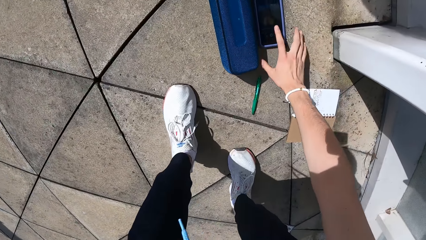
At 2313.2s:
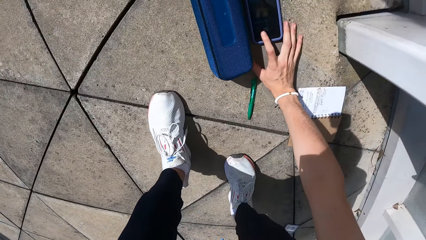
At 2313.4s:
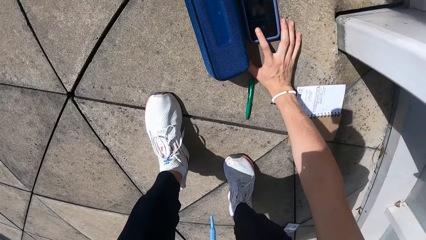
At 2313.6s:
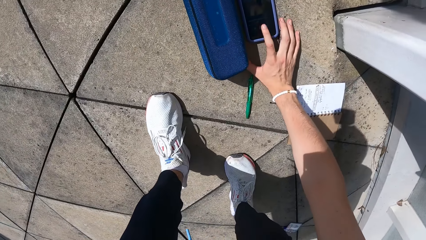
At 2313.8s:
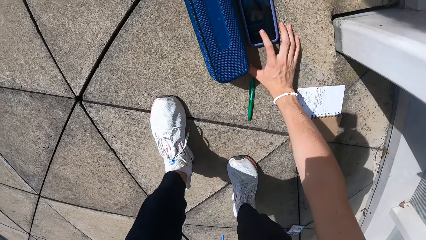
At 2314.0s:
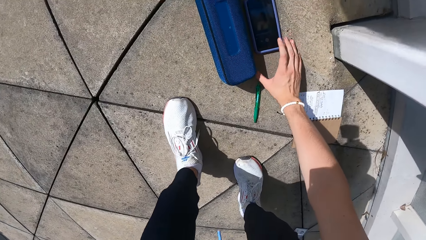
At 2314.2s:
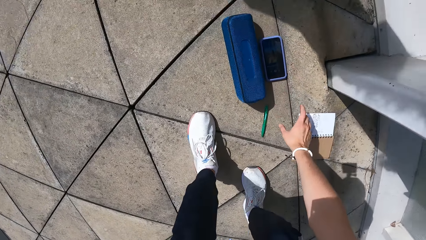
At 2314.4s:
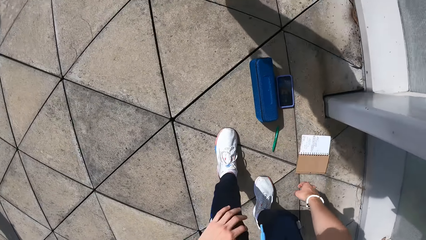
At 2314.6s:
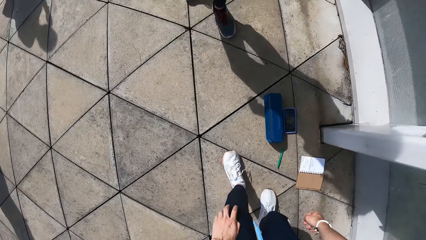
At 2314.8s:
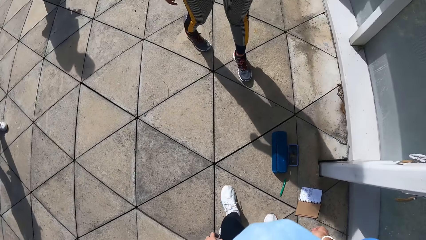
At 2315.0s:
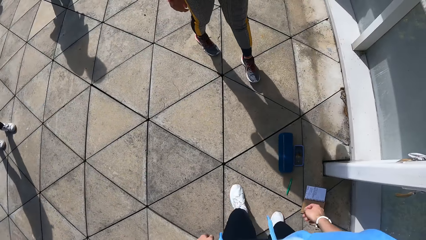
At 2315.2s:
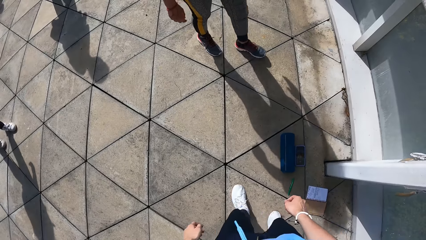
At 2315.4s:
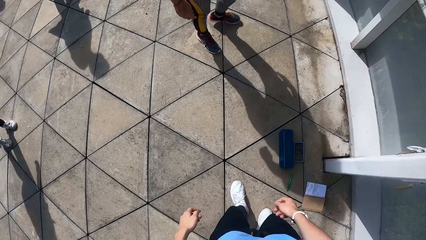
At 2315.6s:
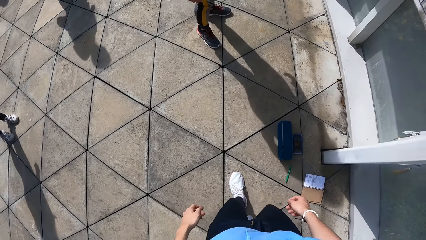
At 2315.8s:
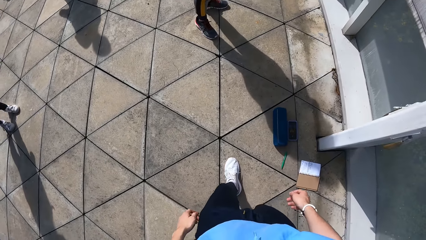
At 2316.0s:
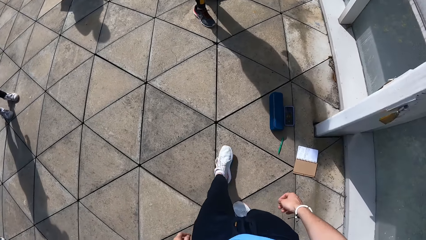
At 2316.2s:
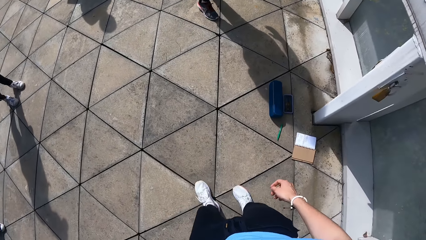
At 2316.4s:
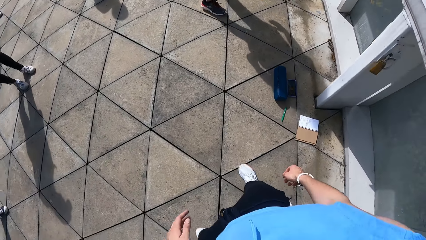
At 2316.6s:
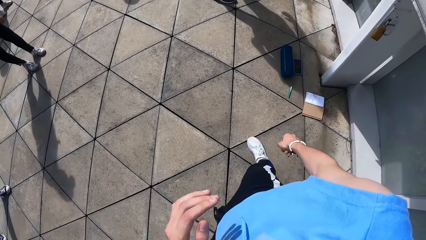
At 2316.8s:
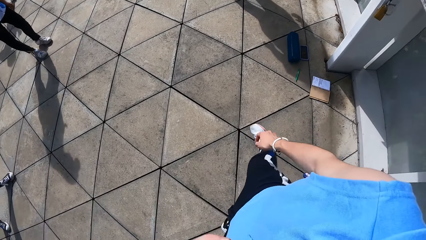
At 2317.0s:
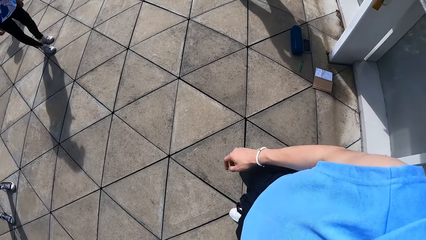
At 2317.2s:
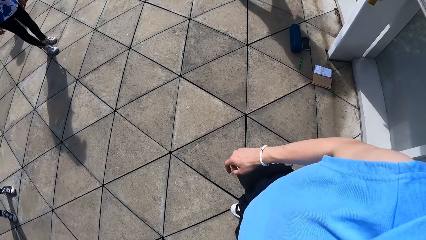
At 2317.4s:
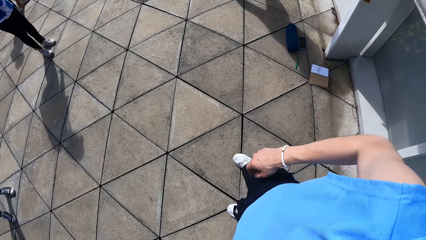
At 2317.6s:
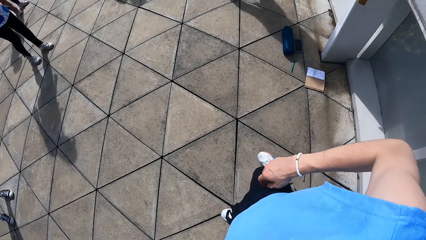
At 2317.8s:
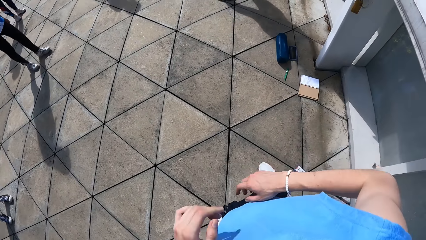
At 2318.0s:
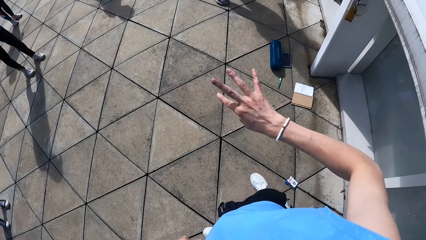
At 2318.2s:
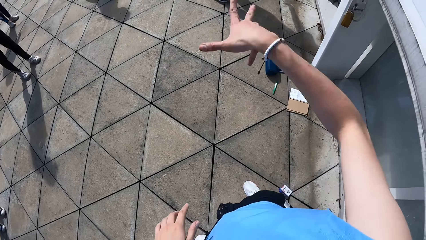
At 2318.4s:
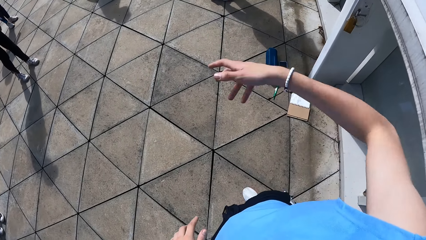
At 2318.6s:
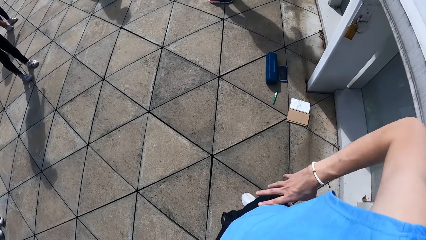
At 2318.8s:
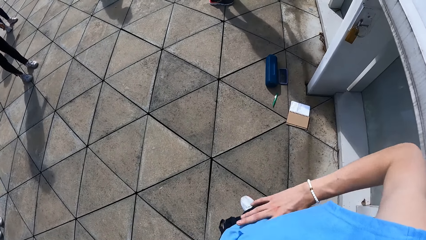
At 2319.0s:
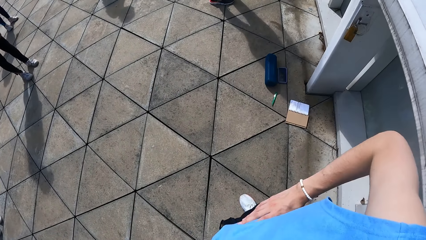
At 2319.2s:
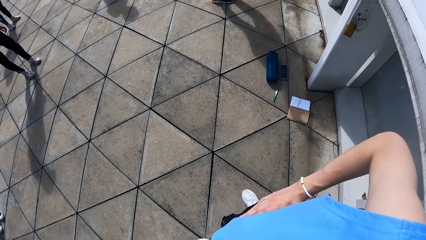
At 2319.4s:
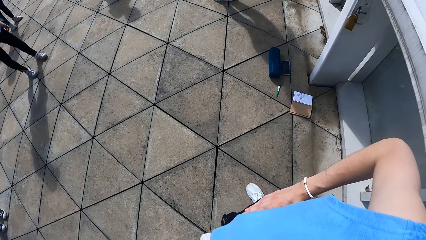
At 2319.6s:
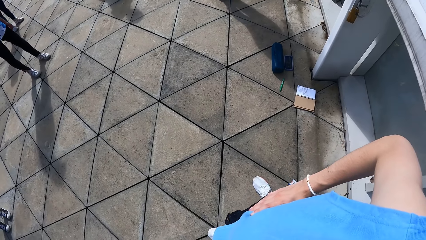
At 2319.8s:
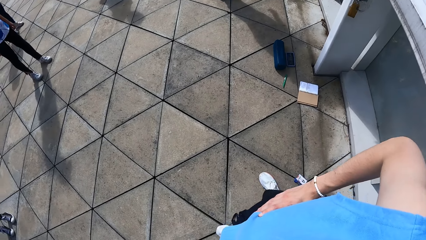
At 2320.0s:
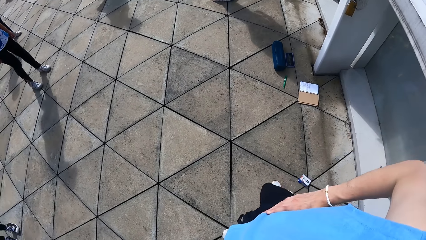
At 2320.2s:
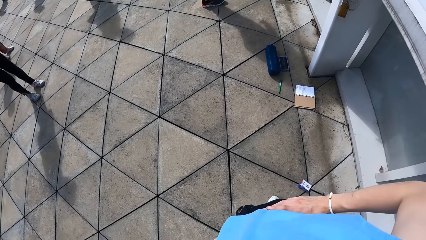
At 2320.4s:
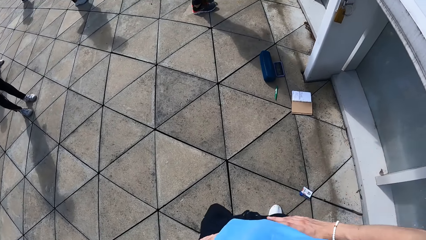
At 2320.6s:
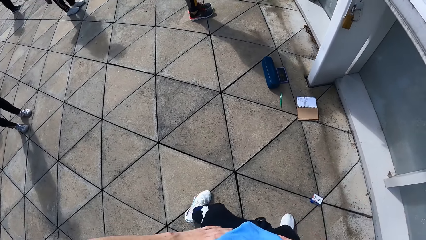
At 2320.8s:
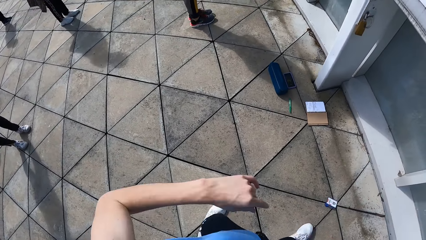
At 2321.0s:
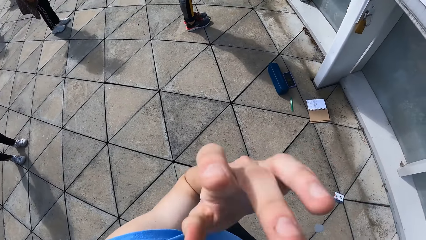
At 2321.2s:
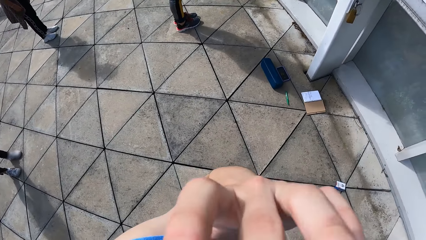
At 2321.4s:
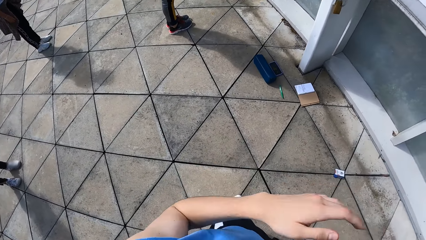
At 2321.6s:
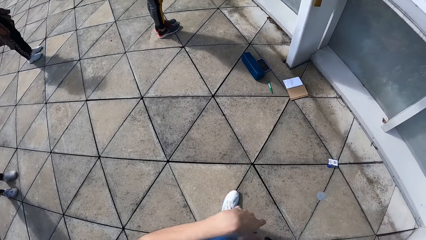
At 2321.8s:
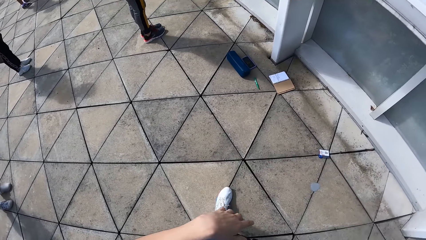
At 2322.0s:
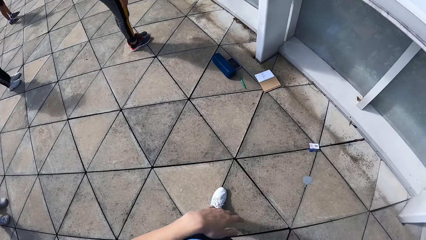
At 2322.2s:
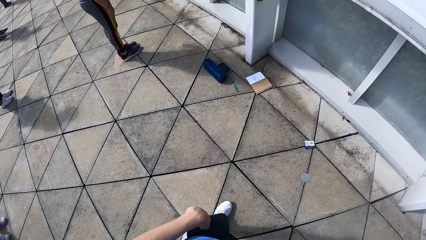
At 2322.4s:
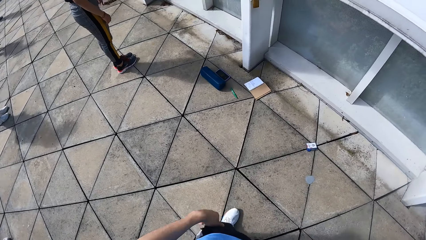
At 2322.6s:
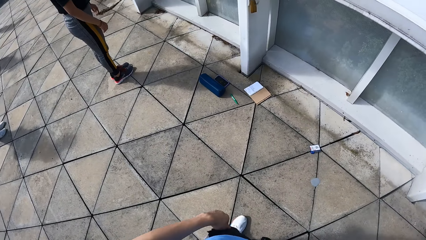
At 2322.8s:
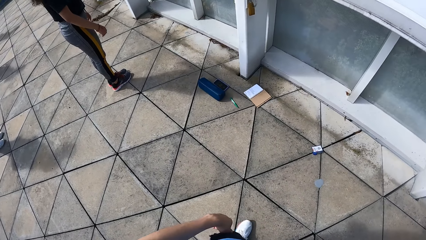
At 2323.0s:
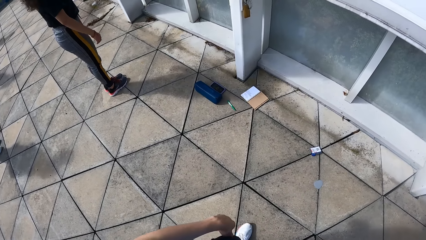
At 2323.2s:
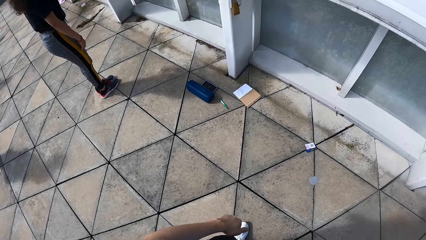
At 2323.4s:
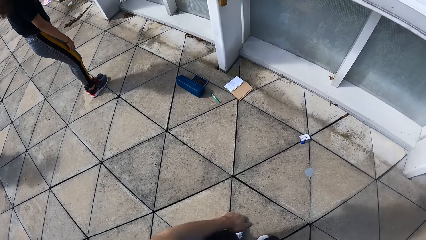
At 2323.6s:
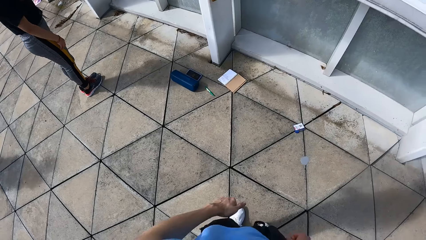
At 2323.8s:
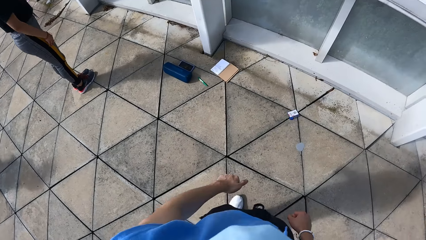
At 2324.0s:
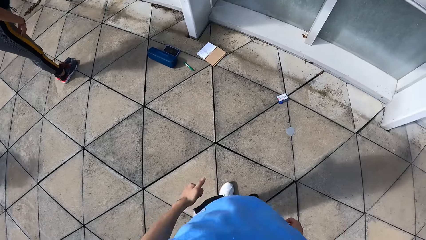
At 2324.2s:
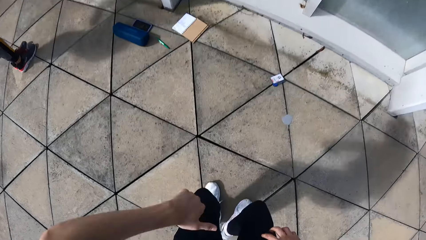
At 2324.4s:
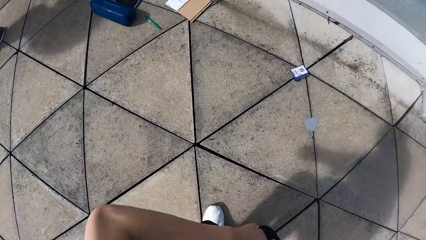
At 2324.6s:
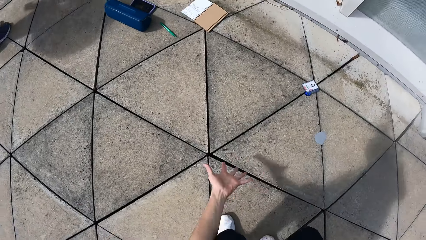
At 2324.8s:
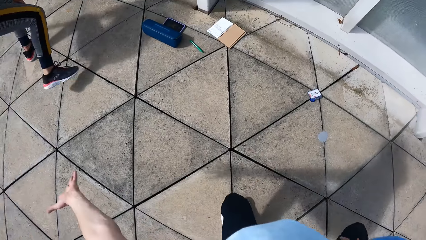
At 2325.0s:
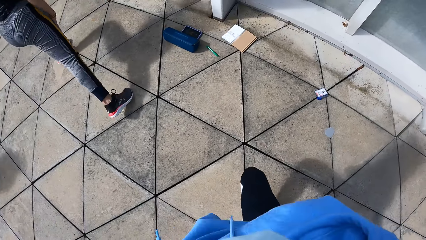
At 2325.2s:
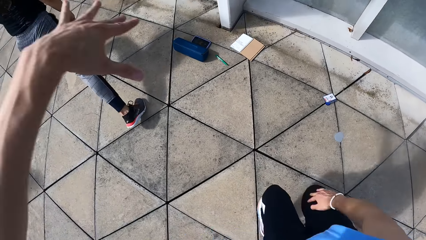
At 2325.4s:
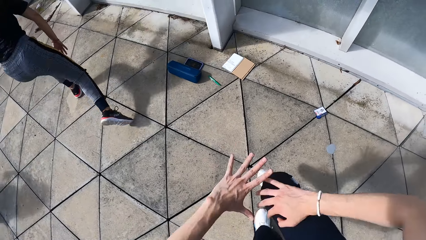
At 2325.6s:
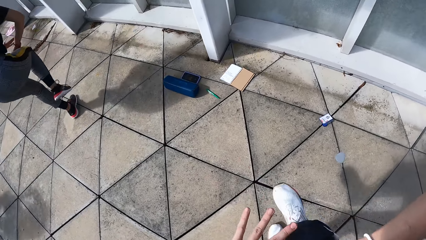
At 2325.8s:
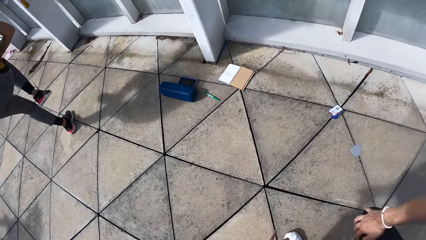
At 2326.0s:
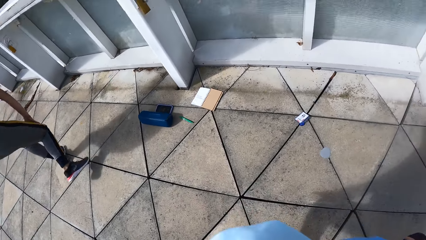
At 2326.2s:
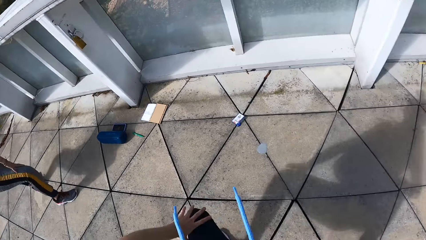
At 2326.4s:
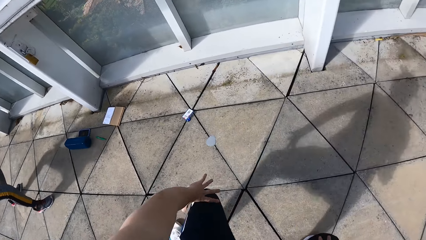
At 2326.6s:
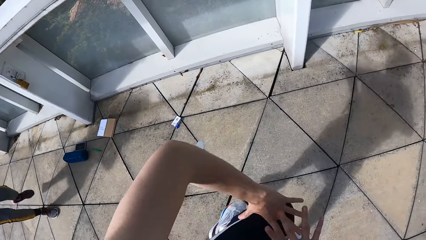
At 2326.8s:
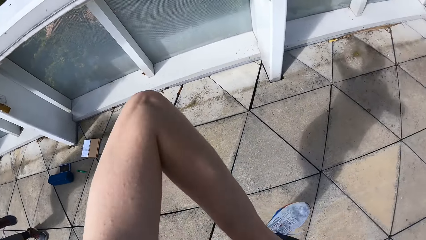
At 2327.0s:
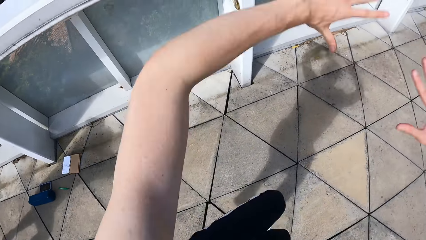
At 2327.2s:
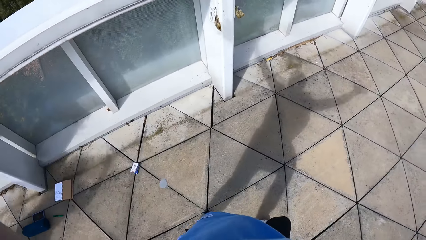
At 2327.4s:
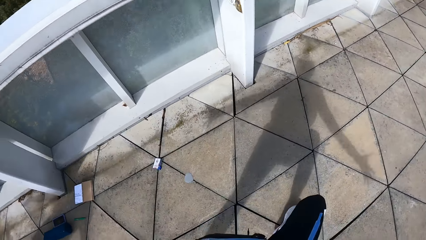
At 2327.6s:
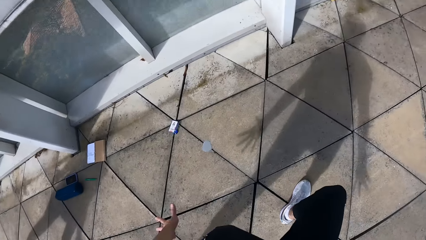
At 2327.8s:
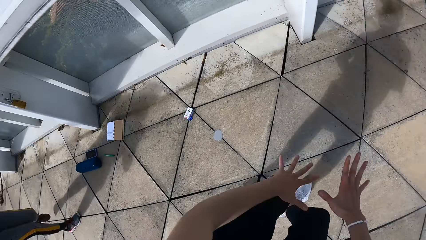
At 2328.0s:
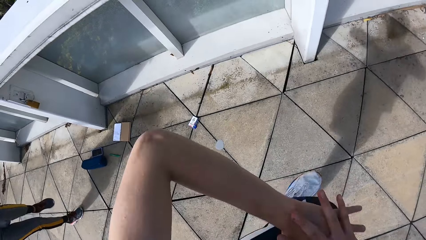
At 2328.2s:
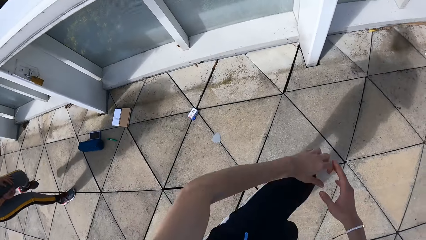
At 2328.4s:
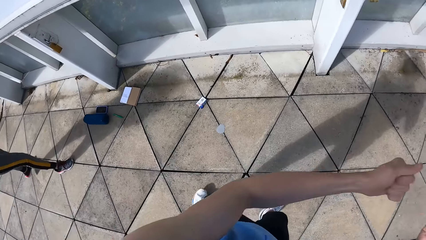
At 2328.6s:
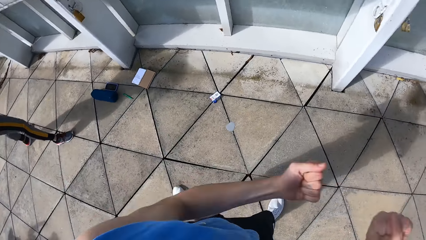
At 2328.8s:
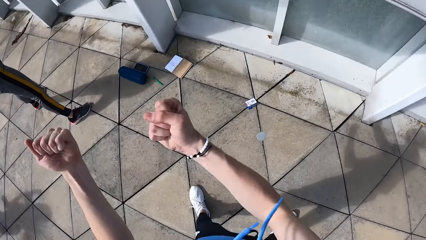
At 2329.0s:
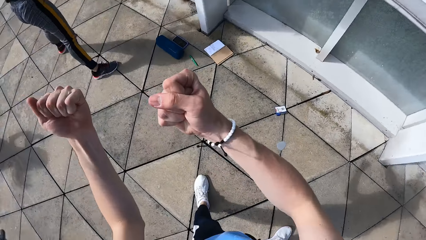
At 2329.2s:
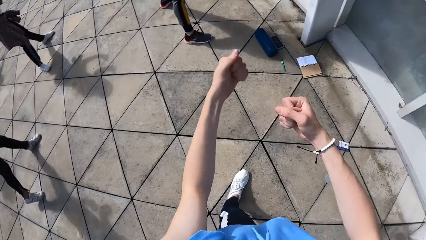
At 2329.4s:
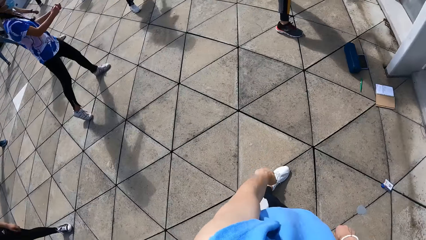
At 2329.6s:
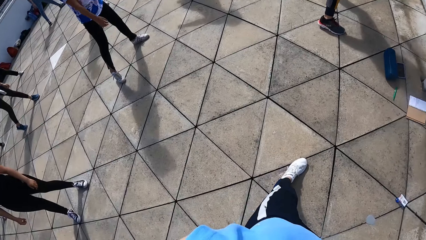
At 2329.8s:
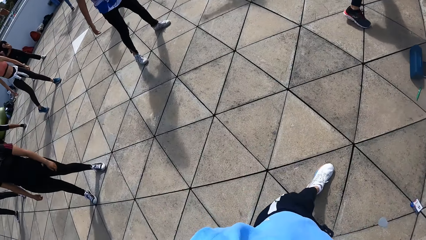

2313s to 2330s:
The camera wearer operates the phone and stands. A lady moves around. The camera wearer walks backwards, touches the face, moves the hand, places the hand on the waist, looks around, turns around, touches the face and looks around. They dance. The lady dances.
